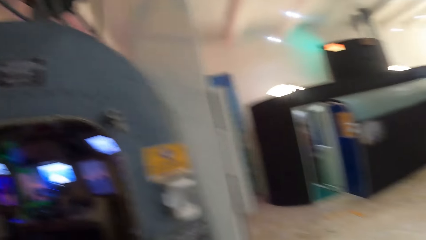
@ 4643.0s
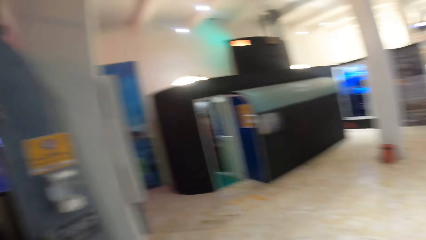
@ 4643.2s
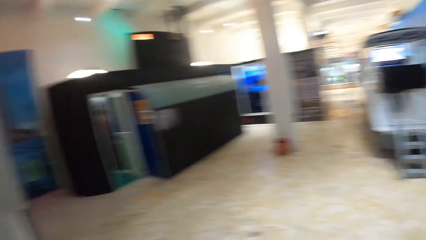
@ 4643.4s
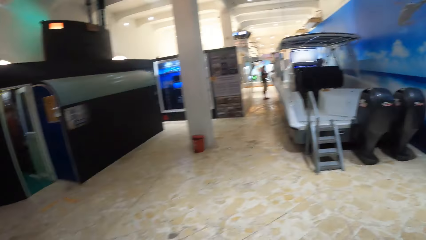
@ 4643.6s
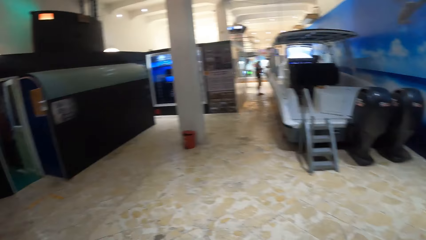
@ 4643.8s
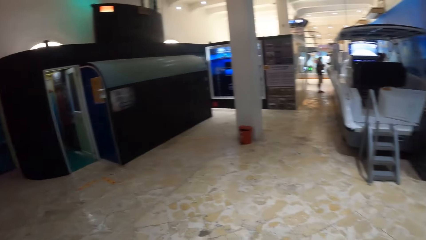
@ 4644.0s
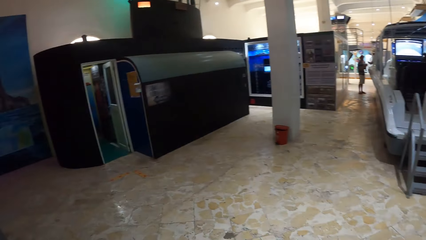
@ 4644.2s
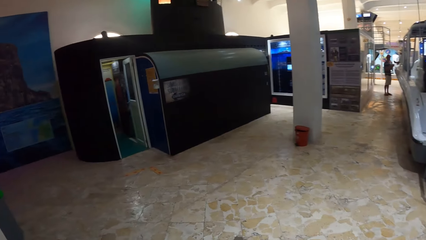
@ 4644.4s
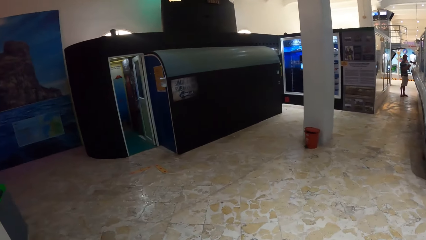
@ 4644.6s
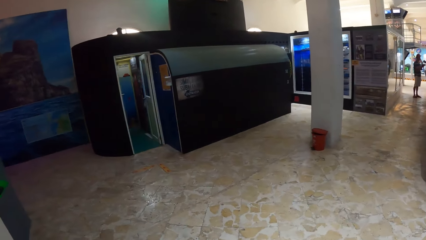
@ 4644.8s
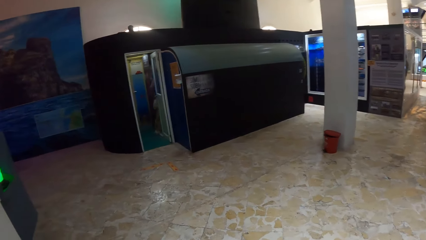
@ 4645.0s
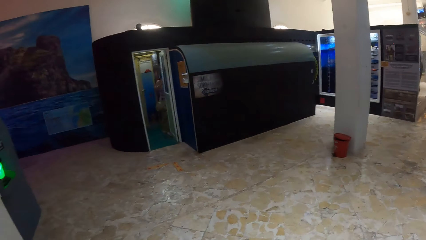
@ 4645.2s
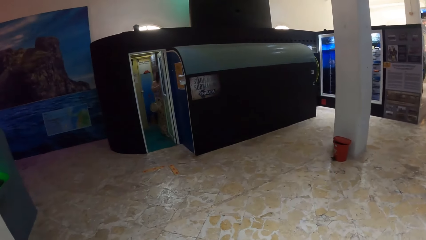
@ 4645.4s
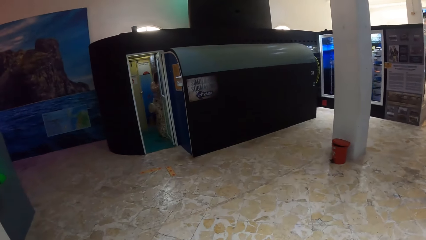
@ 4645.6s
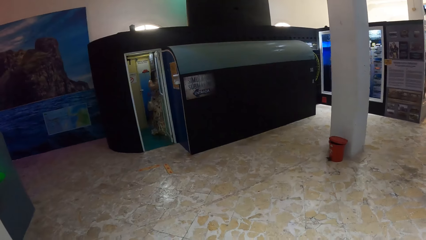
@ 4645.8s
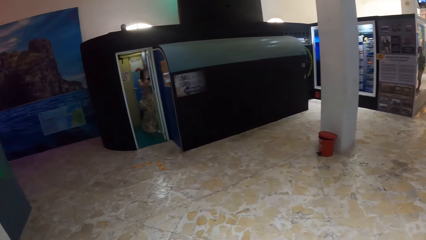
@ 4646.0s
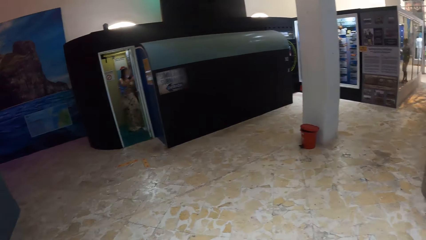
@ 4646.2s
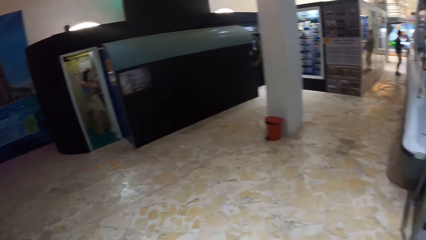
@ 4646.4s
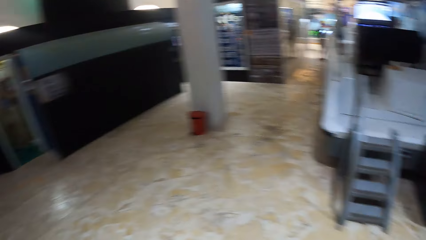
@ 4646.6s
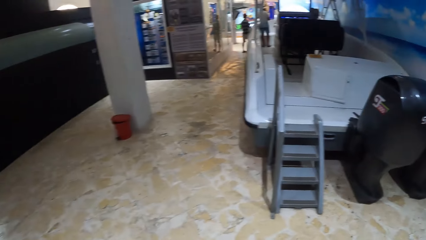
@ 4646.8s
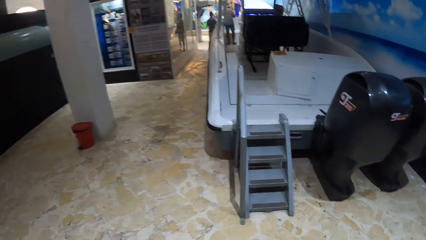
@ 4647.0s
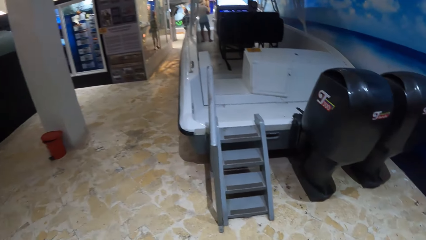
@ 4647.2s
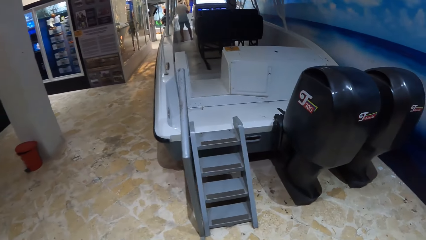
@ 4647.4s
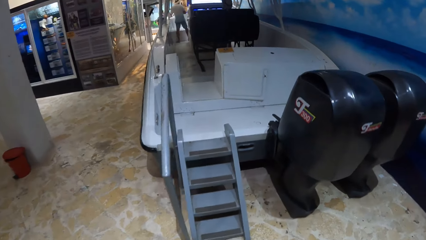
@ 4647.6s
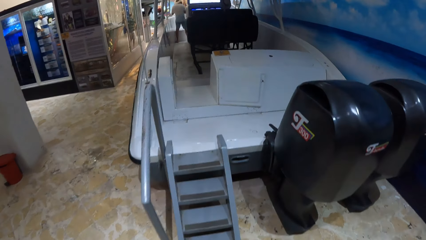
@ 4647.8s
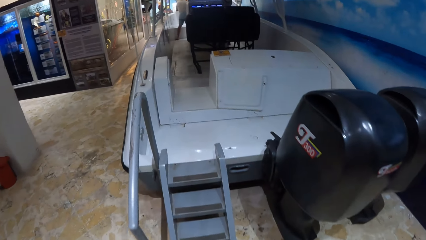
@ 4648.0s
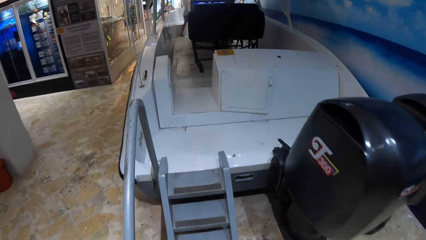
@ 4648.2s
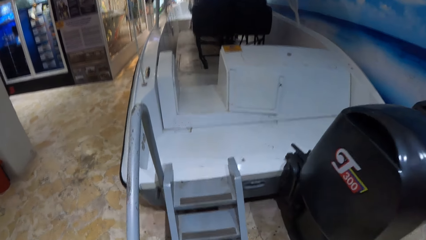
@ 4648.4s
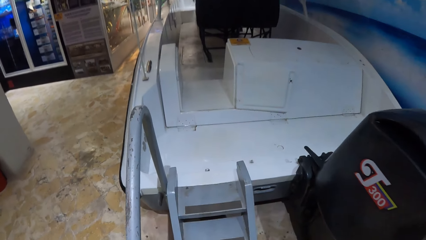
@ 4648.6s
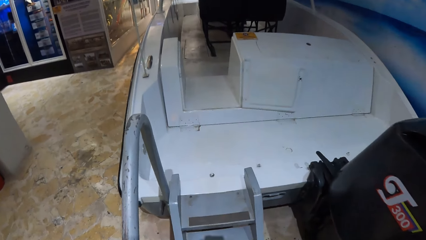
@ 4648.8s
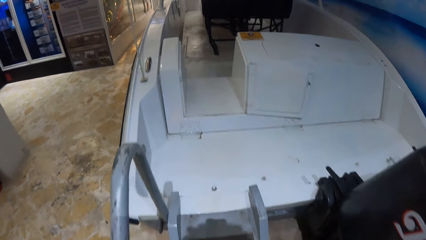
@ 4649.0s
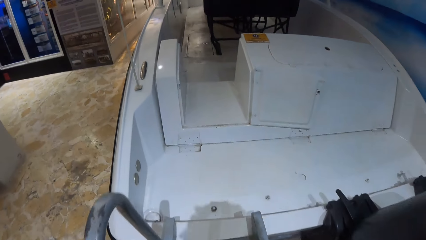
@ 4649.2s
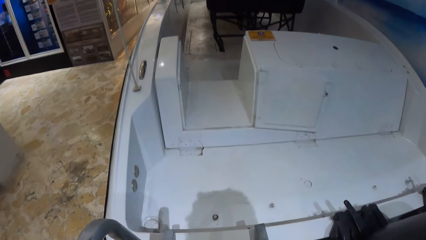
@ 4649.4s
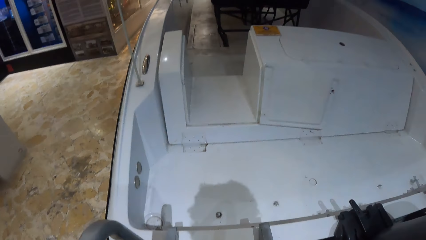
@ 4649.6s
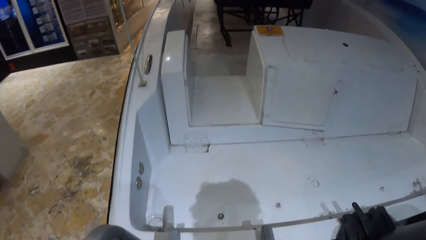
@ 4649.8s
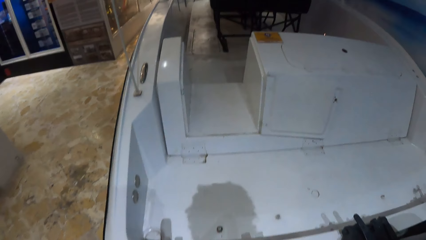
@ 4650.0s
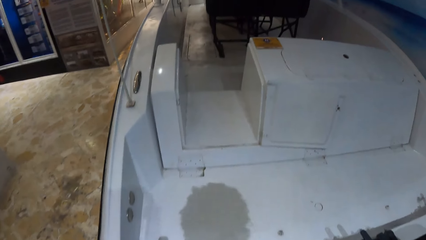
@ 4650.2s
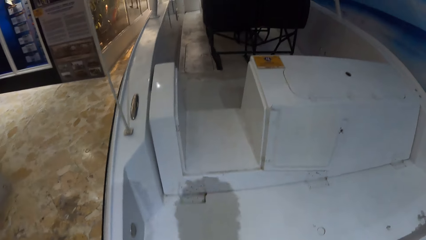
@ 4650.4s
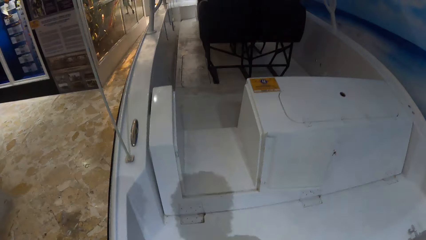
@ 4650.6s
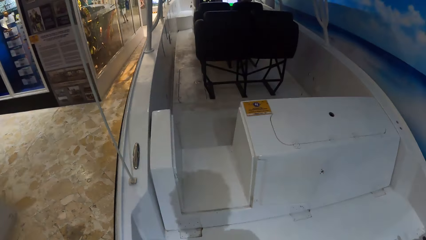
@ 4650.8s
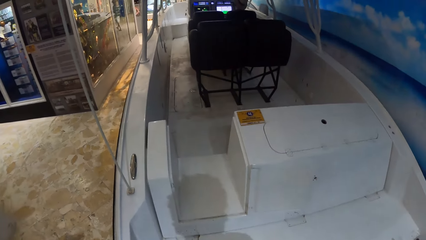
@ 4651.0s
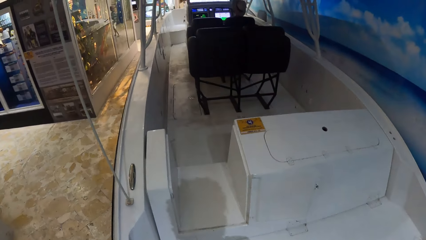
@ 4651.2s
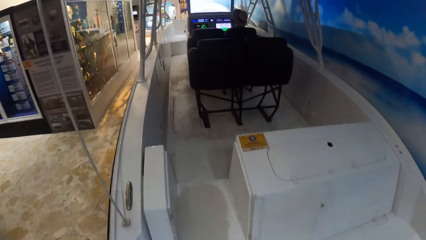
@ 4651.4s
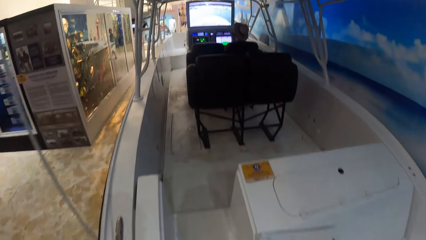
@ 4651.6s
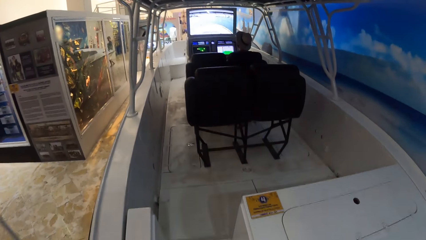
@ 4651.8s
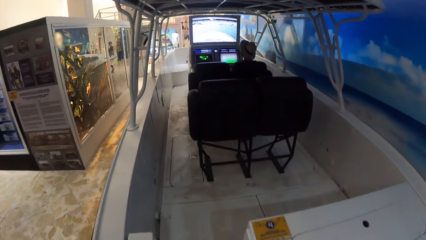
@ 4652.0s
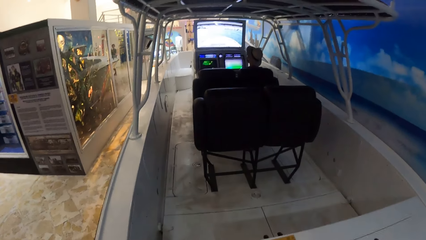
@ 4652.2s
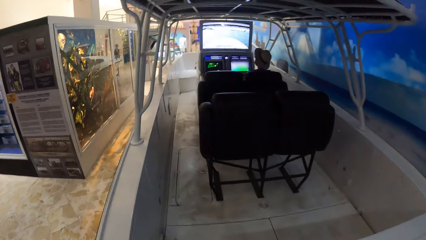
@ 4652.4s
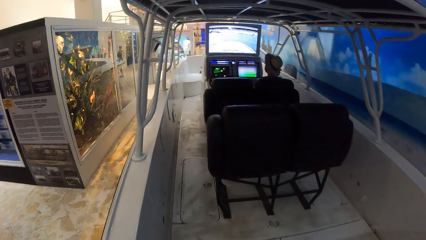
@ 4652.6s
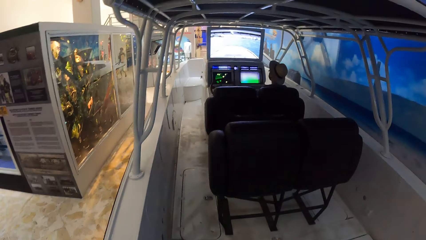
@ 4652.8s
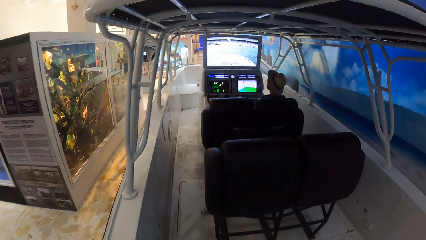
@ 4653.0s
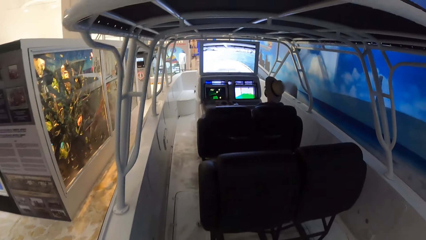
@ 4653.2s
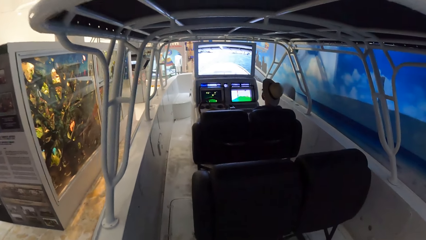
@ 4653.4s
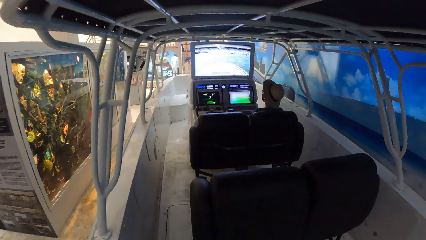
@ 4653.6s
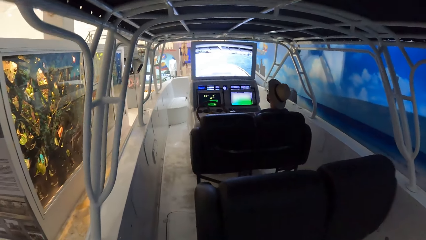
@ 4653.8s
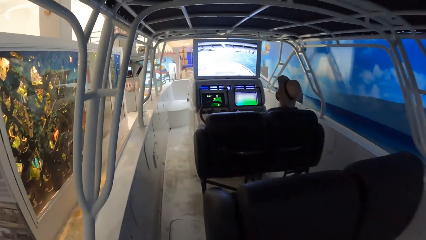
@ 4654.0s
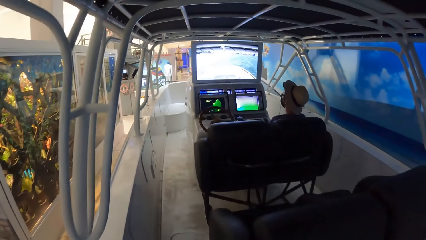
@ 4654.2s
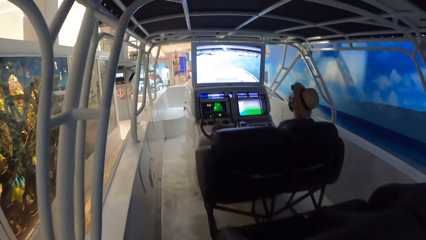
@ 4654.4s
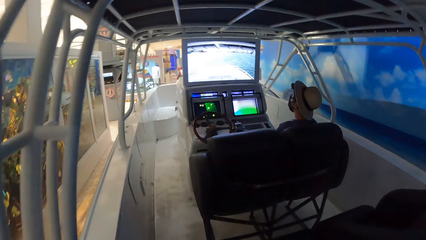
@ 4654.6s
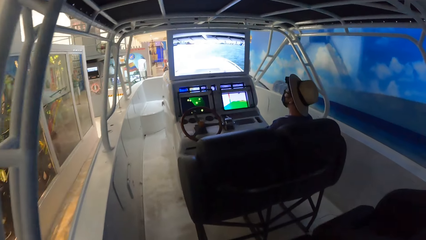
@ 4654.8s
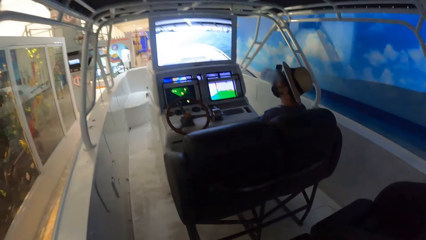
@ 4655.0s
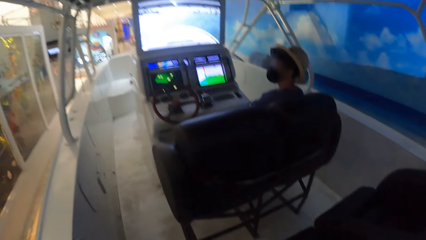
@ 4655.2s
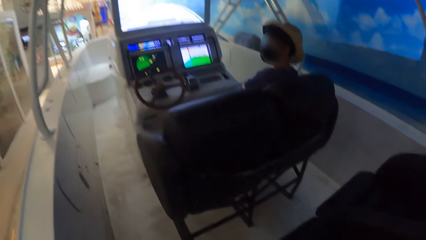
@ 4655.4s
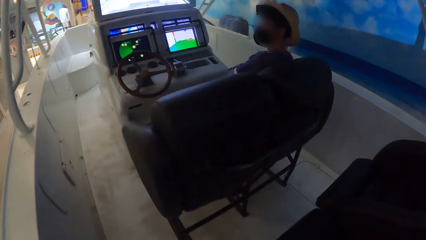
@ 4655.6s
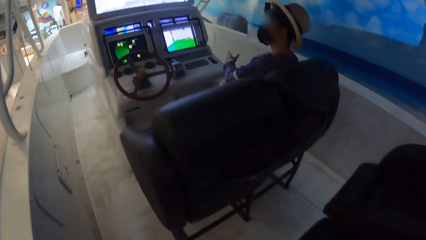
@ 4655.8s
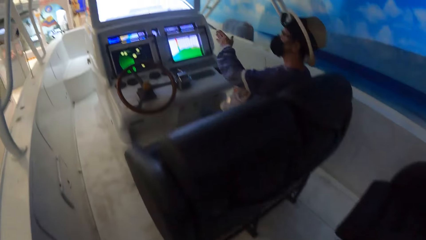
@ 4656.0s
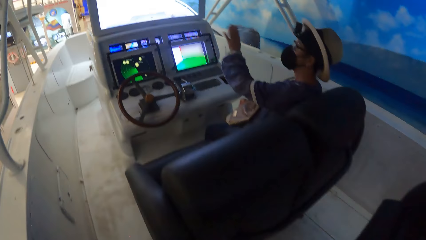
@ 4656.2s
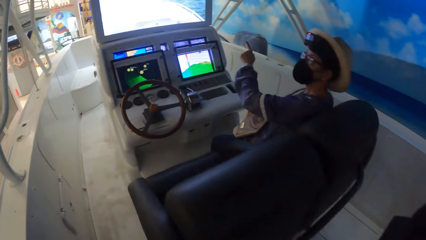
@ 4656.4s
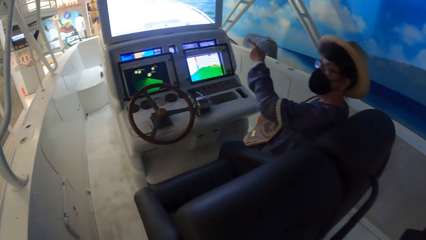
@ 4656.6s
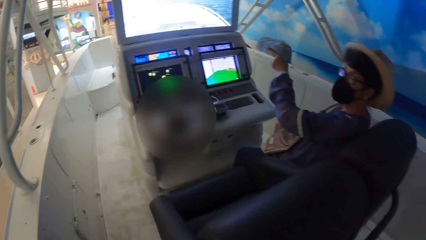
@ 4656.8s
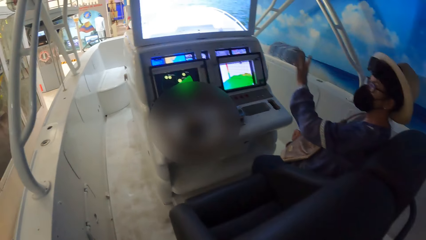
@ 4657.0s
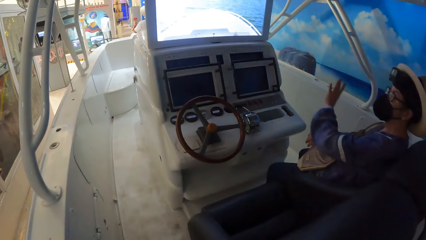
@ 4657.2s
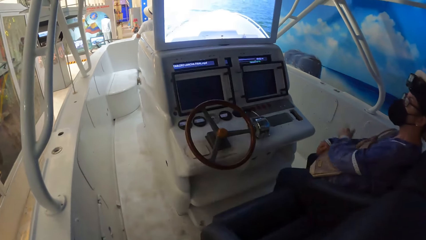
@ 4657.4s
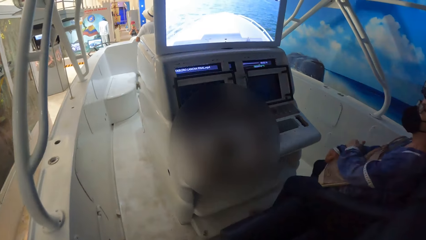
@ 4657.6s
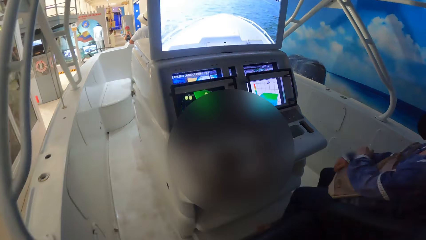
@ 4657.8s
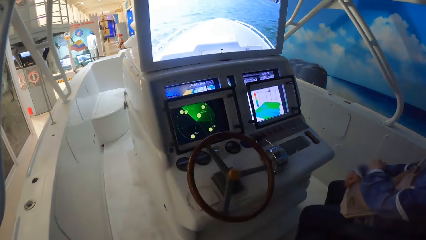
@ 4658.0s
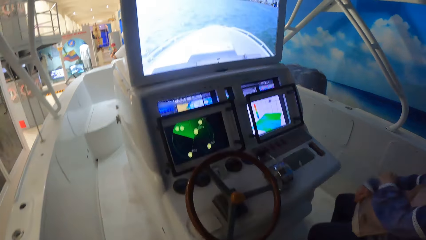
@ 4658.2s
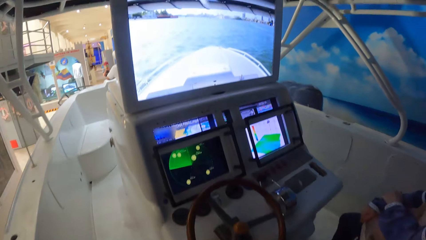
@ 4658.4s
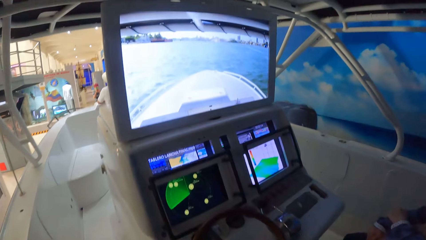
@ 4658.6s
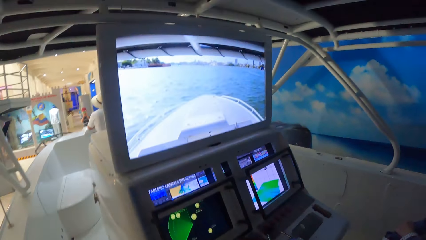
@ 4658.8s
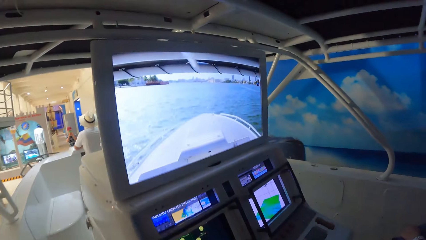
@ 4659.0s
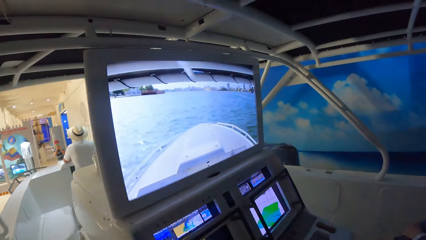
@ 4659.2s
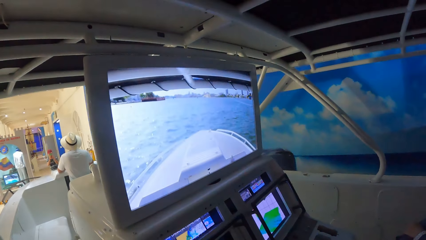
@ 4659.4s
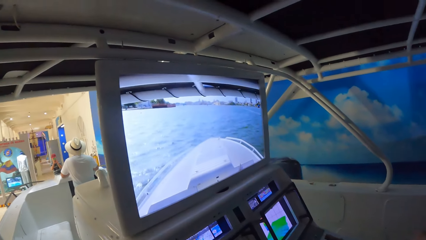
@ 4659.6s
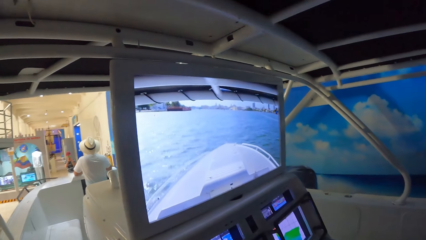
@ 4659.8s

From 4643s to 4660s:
The camera wearer moves around. They climb the stairs of a starboard compartment. They enter the starboard of the ship compartment from the stairs. They interact with a woman.
